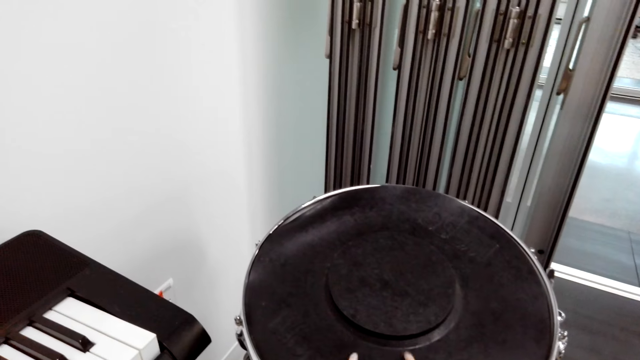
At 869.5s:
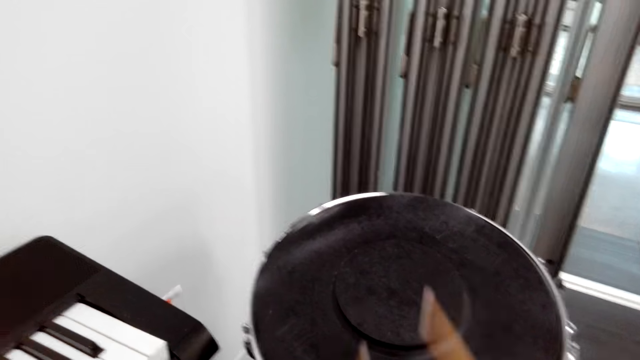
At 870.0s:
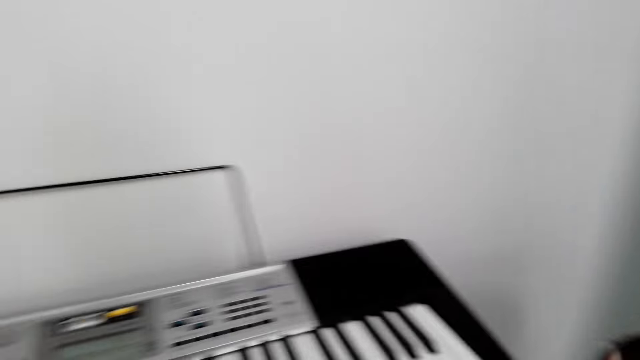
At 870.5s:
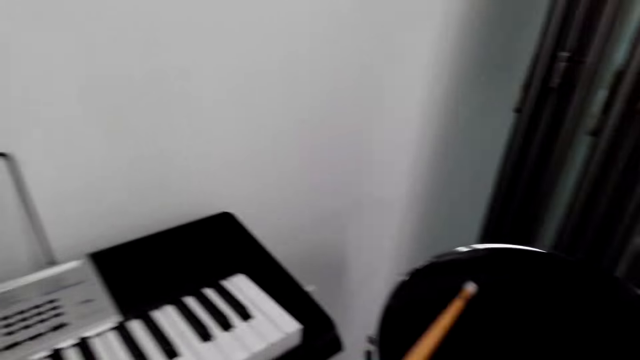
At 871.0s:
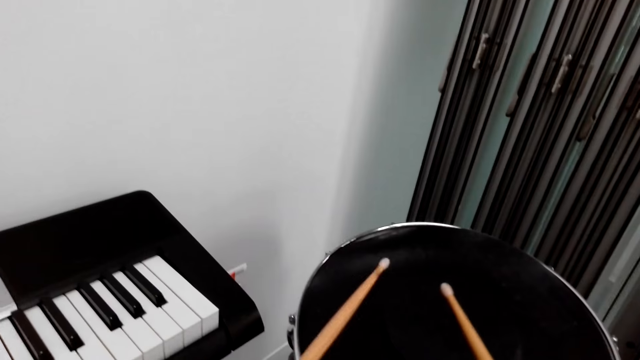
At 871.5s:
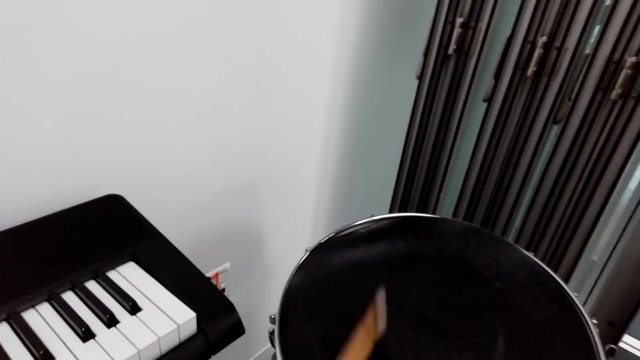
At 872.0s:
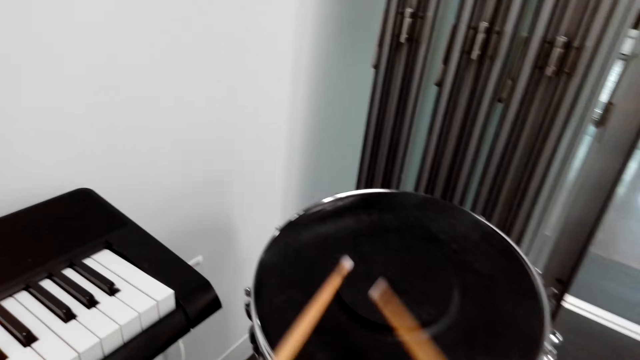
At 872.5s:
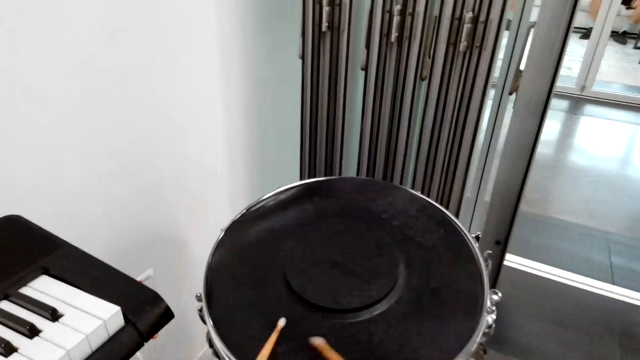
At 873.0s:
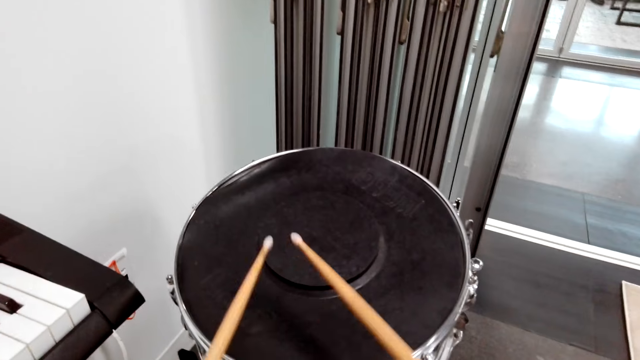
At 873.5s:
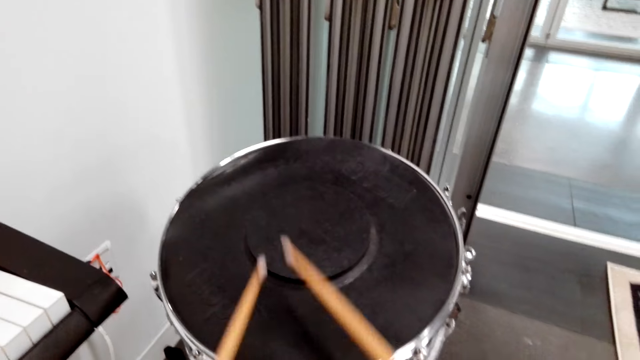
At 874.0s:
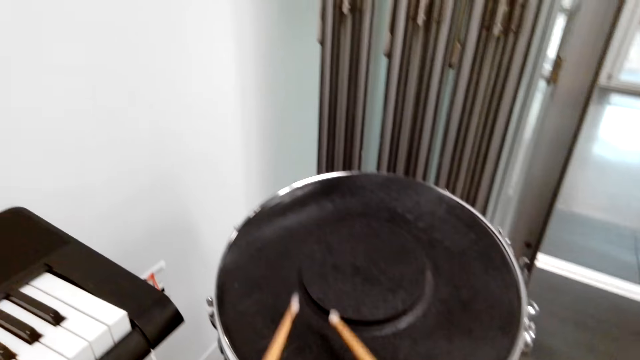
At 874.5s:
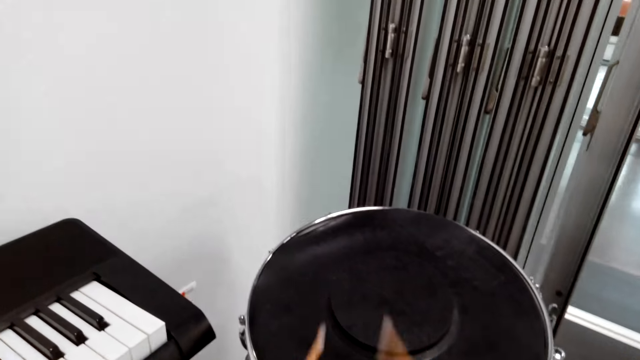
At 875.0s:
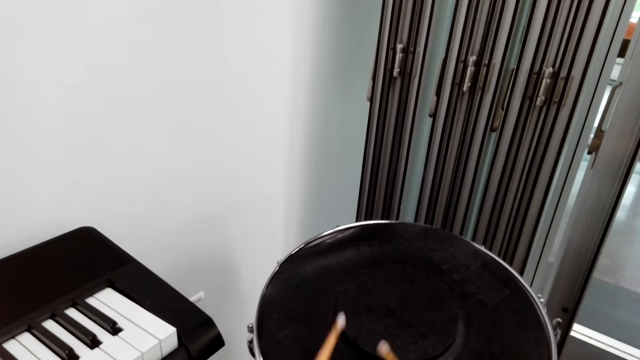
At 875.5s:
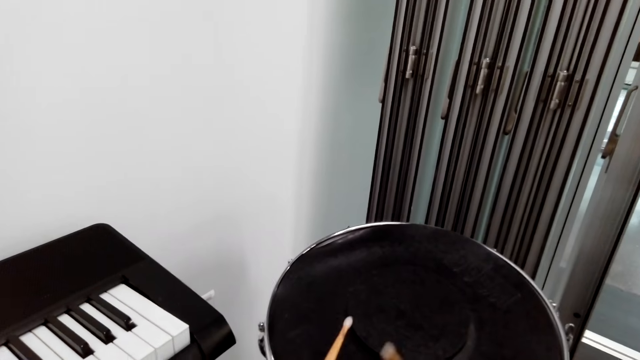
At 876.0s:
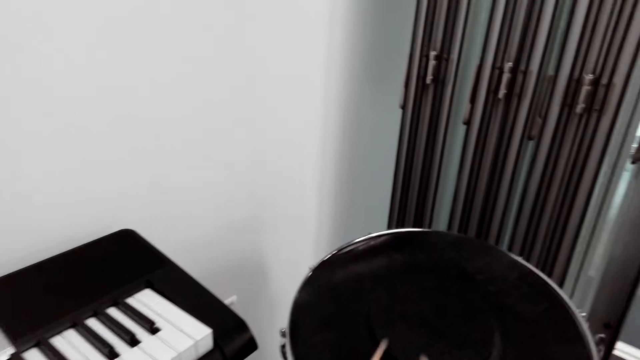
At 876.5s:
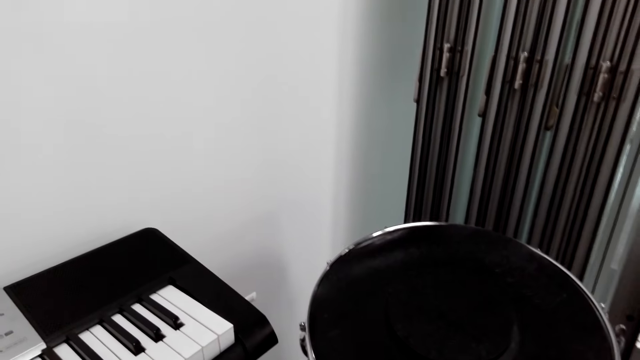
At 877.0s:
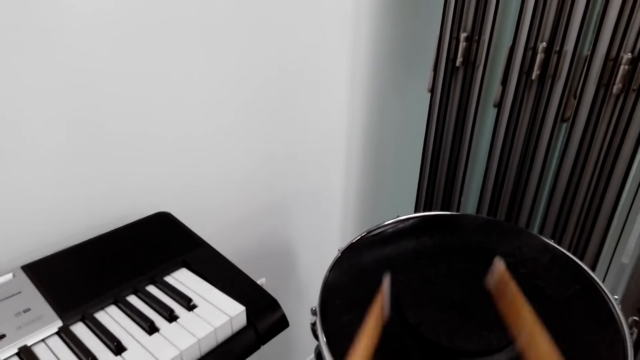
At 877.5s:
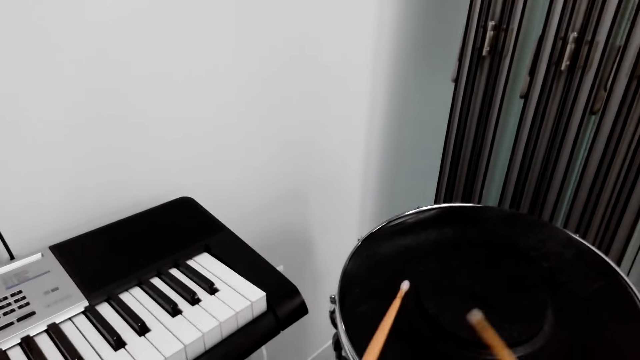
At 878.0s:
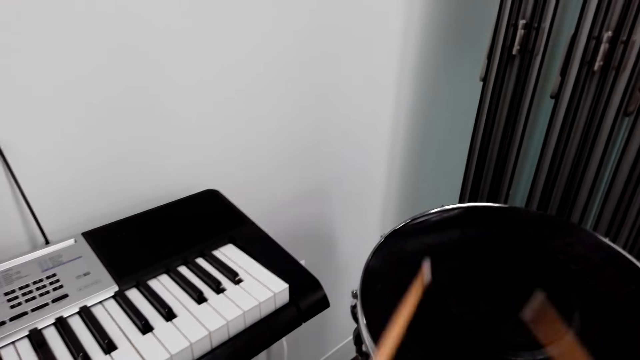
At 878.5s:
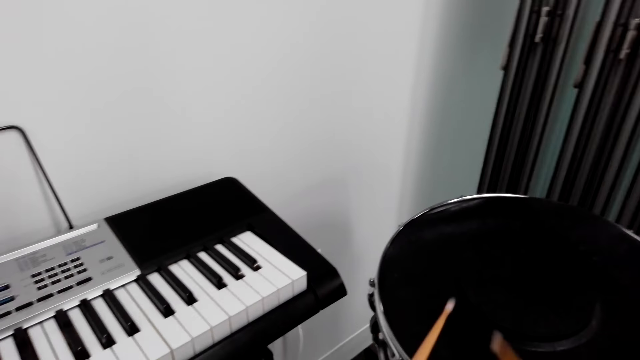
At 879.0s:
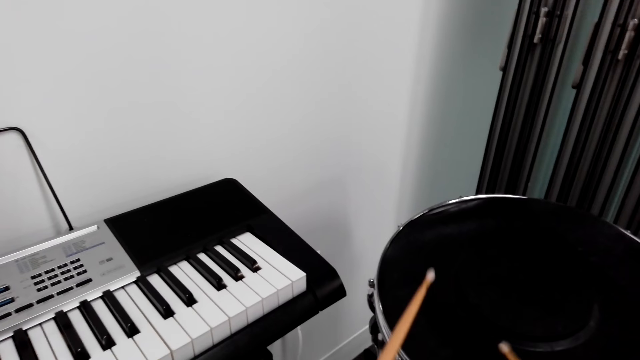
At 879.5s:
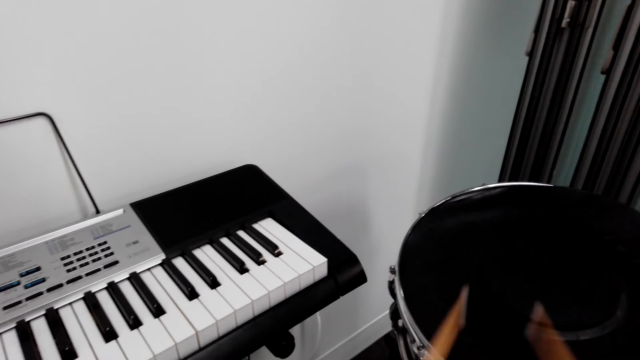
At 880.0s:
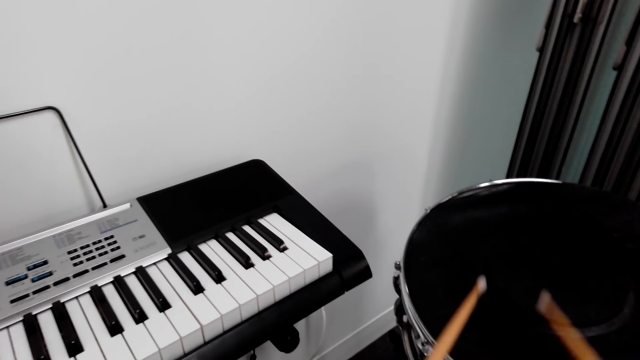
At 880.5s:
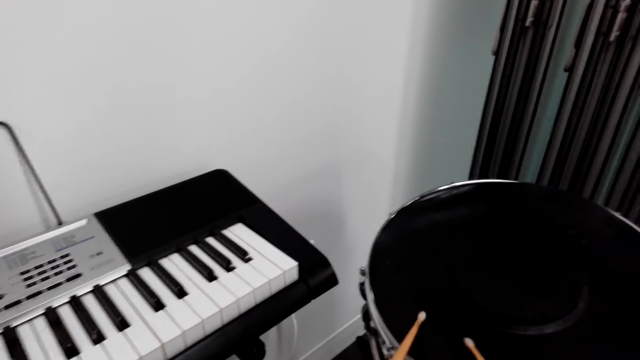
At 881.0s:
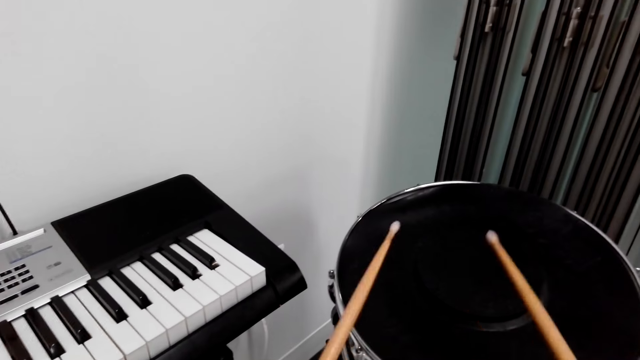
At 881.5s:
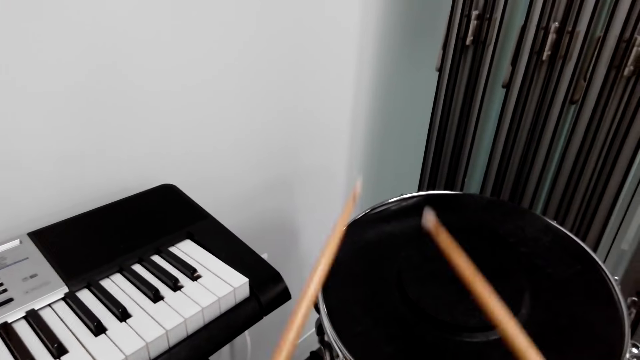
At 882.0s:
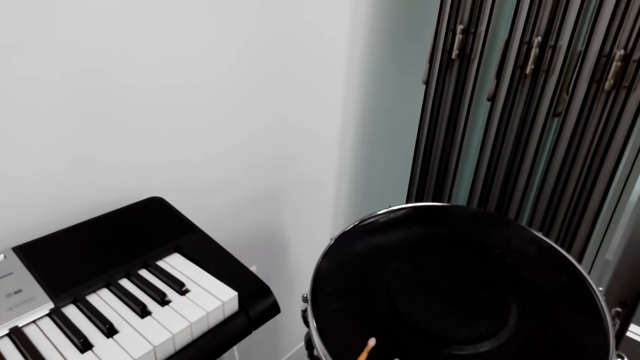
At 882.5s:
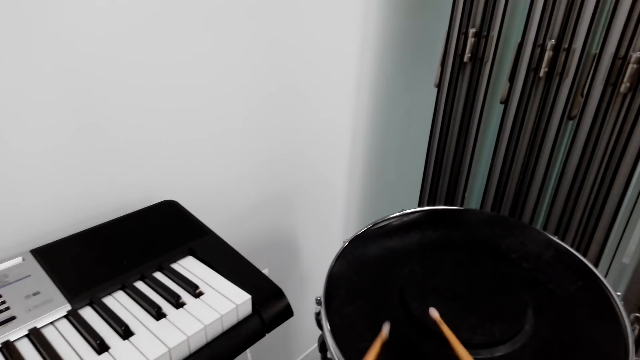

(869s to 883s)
The camera wearer looks around the keyboard. They play a drum with the drum sticks. They look around the keyboard. They play the drum with the drum sticks.

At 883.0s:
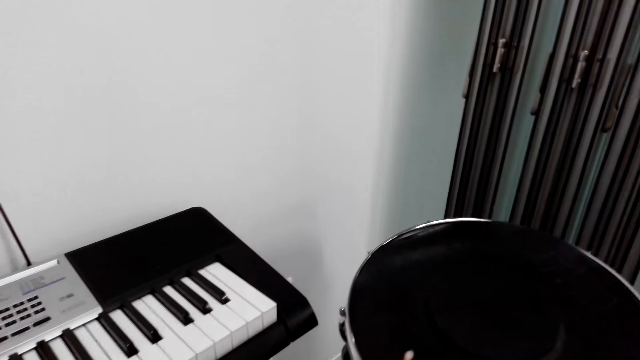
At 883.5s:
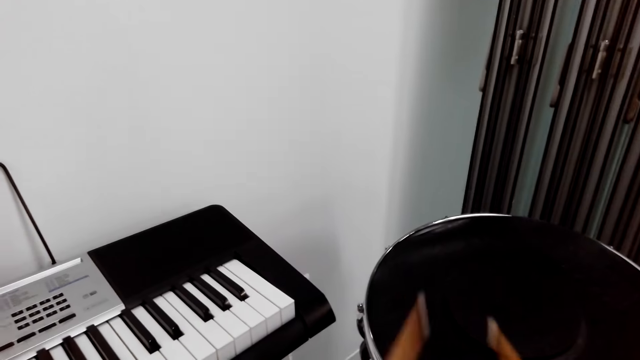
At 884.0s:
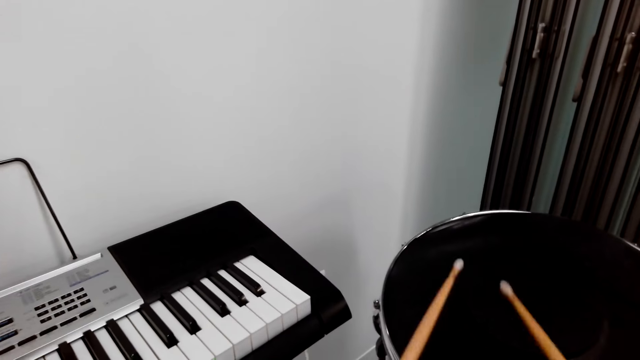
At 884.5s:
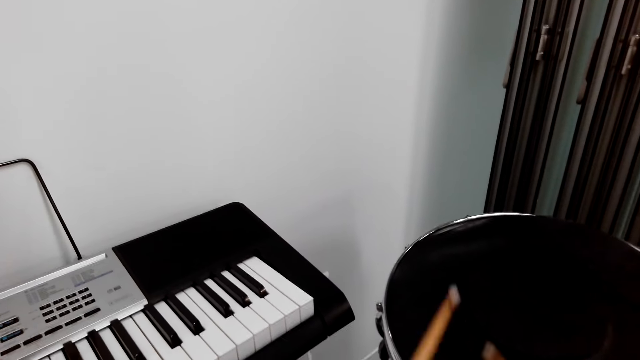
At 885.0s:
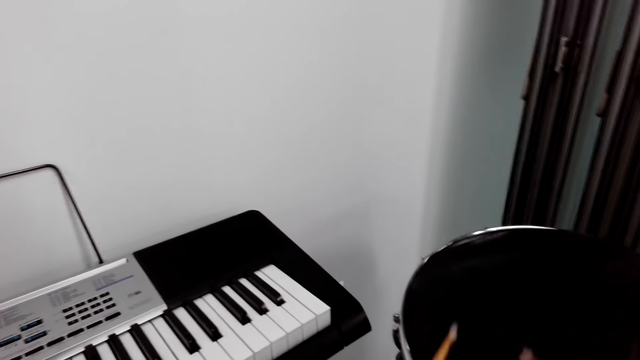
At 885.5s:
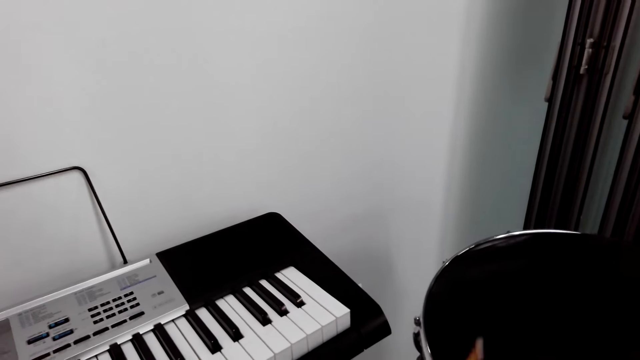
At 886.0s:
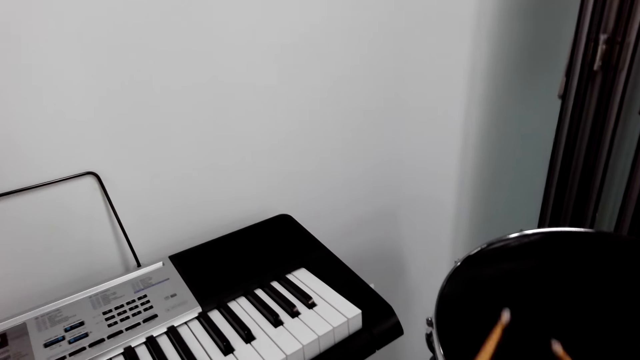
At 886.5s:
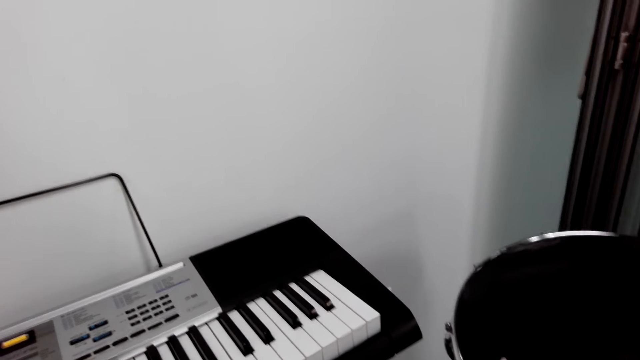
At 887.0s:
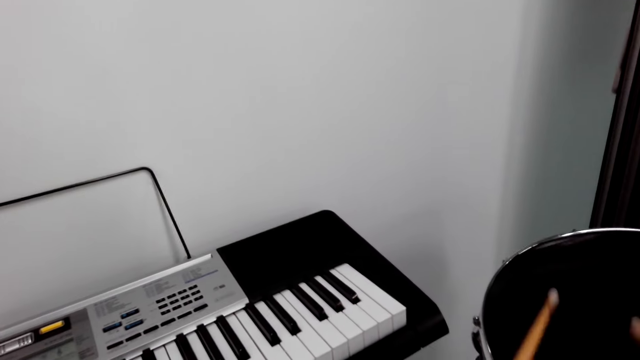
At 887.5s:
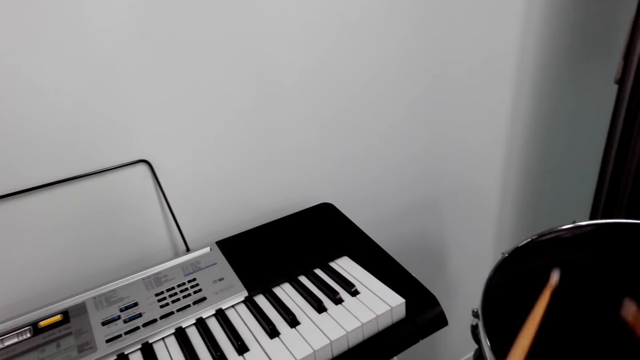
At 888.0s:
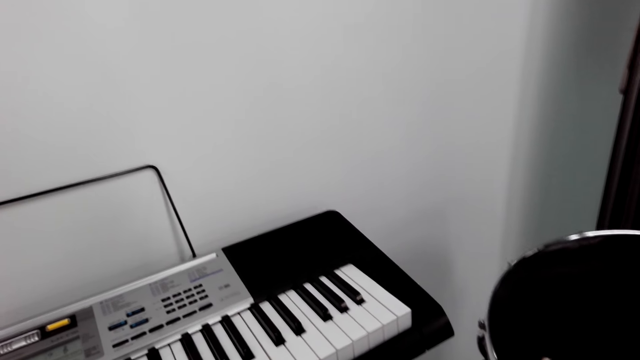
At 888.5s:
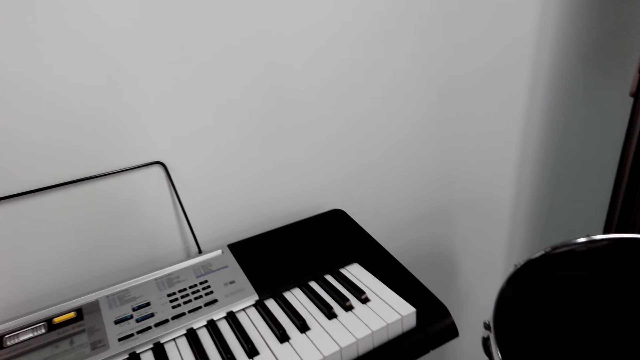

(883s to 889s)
The camera wearer looks around the keyboard. They play a drum with the drum sticks.
